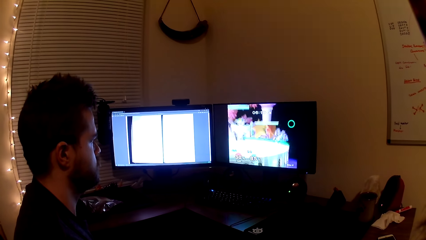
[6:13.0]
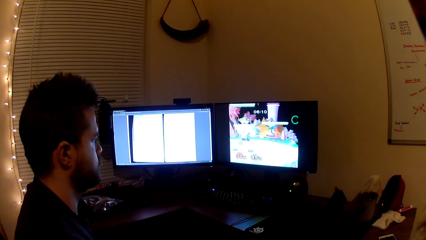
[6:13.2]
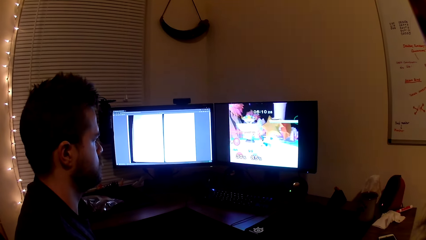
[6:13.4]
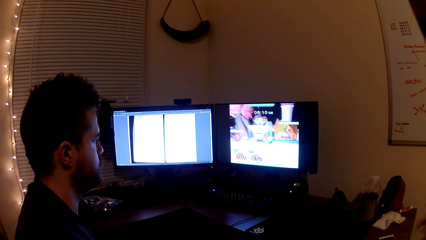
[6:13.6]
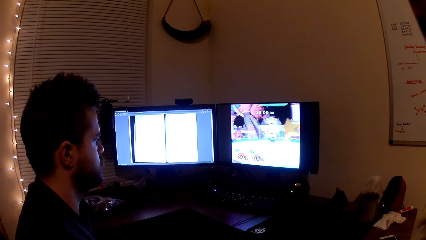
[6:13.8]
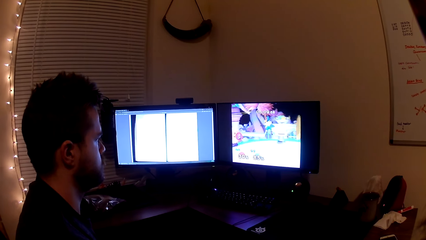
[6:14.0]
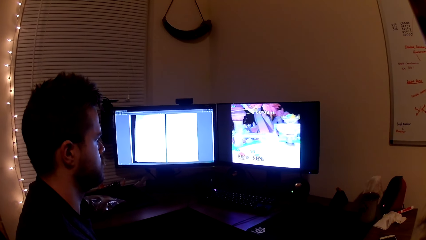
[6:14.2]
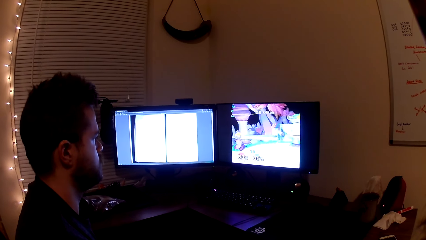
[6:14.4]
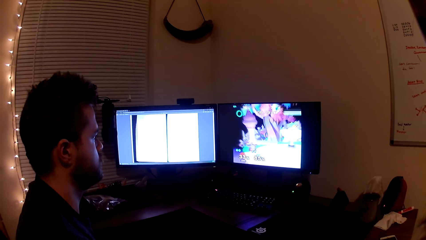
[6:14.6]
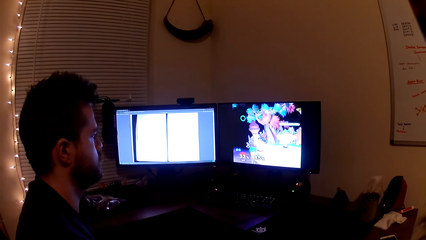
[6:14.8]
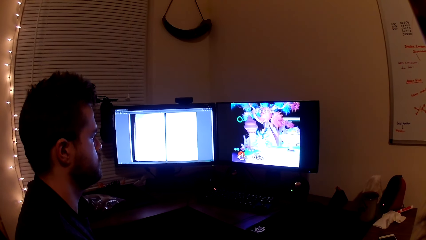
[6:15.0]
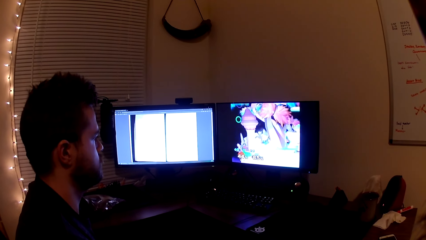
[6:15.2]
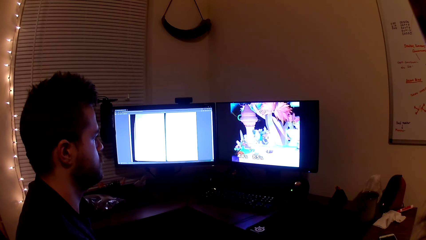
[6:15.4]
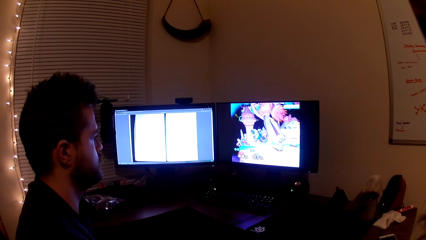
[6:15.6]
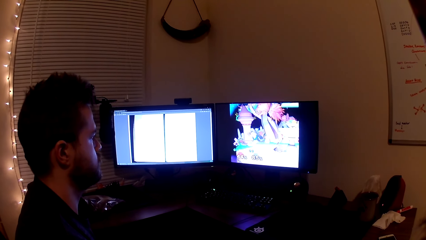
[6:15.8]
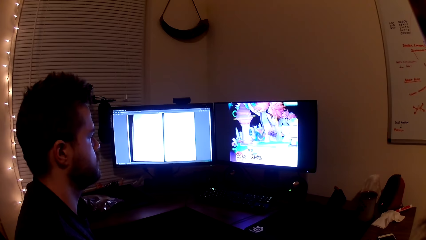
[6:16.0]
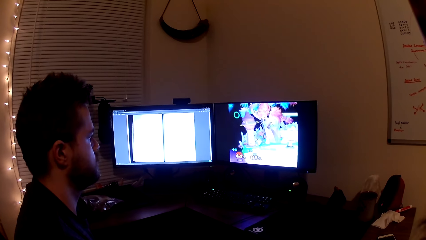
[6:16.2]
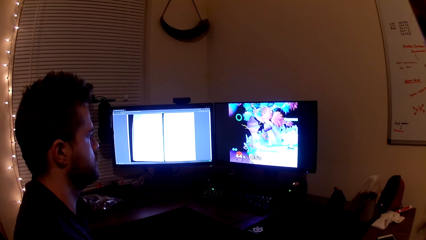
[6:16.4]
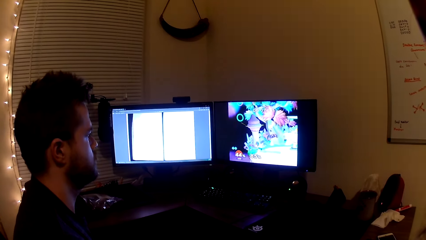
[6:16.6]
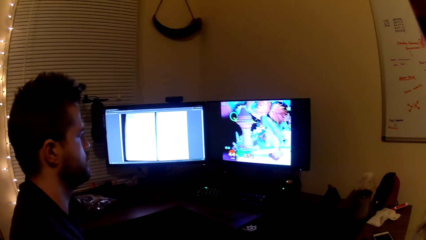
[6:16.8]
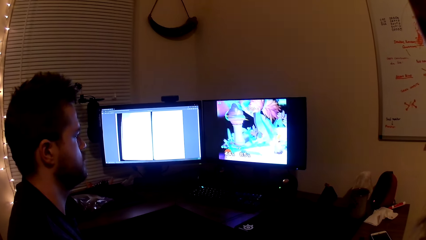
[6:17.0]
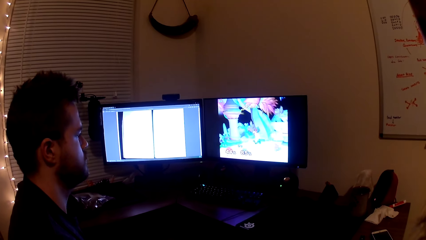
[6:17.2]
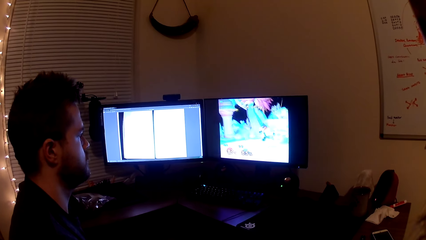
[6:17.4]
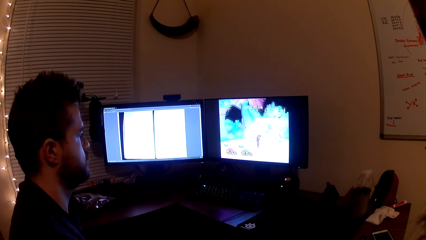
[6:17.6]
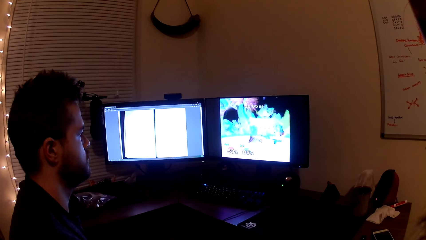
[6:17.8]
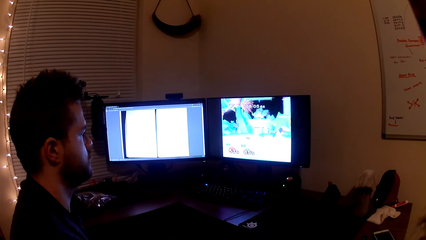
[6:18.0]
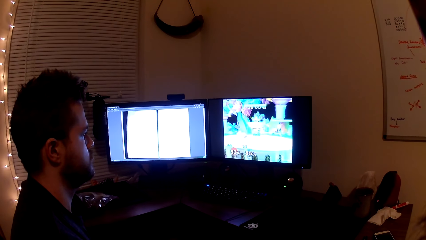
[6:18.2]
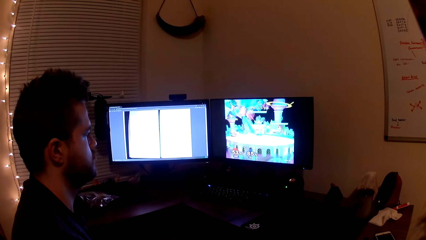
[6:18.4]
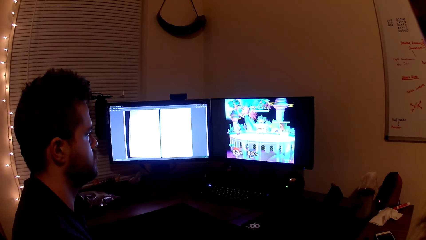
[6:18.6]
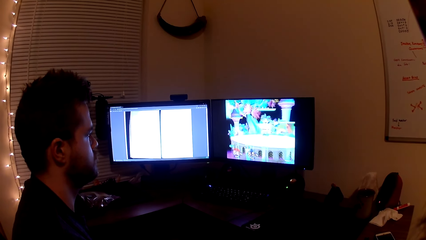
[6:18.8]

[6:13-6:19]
A man interacts with the camera wearer.

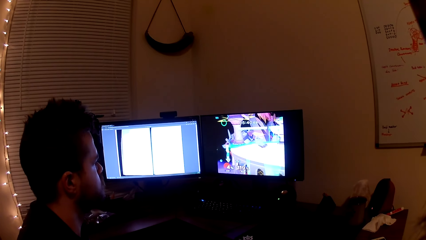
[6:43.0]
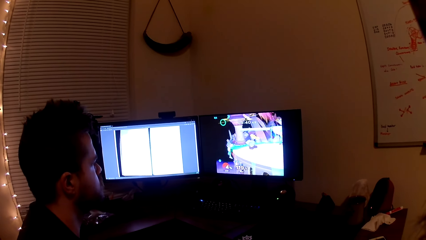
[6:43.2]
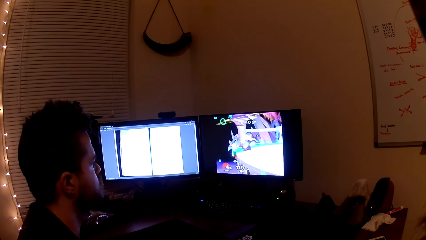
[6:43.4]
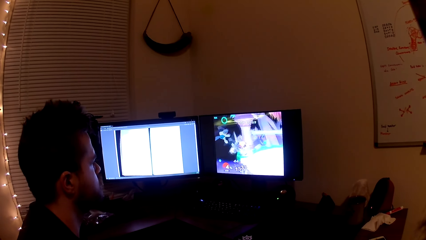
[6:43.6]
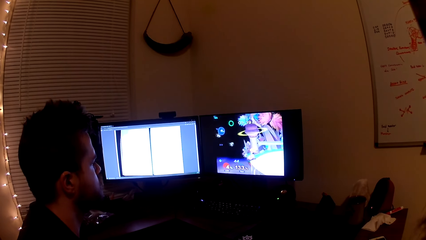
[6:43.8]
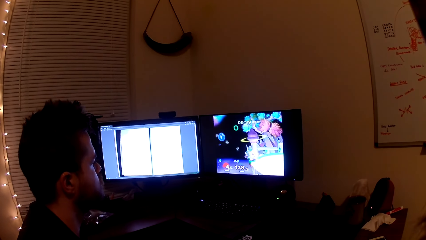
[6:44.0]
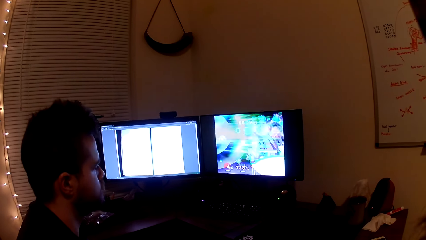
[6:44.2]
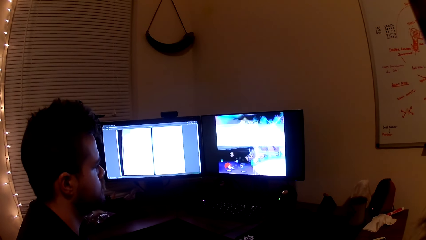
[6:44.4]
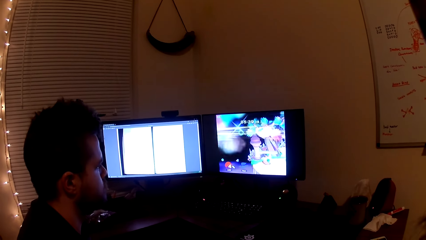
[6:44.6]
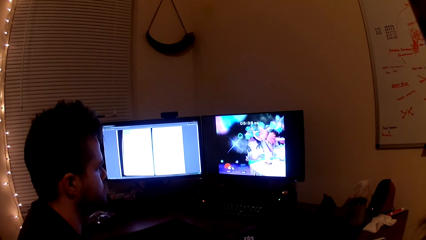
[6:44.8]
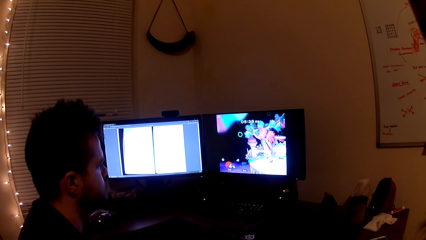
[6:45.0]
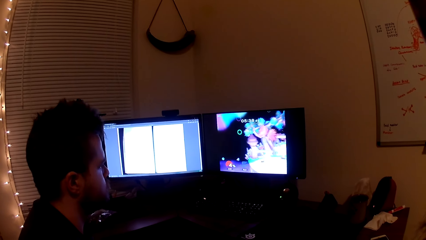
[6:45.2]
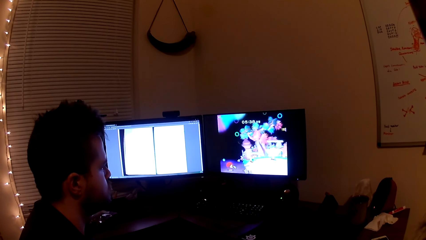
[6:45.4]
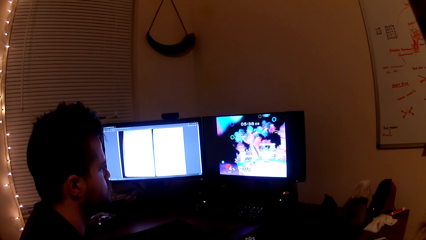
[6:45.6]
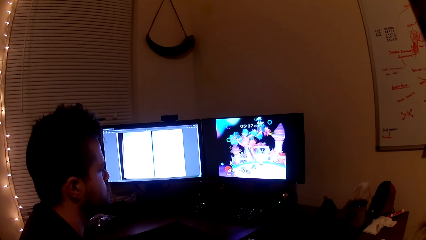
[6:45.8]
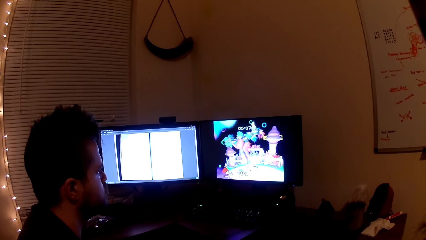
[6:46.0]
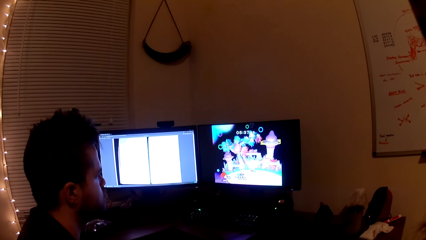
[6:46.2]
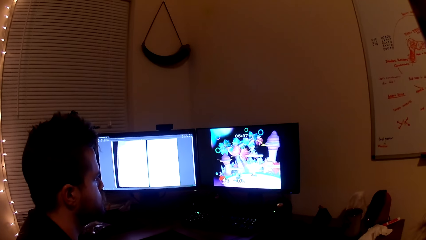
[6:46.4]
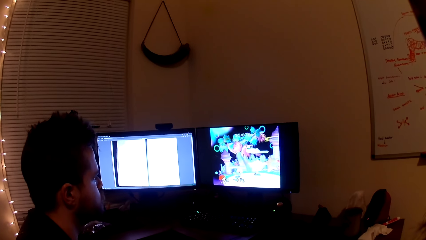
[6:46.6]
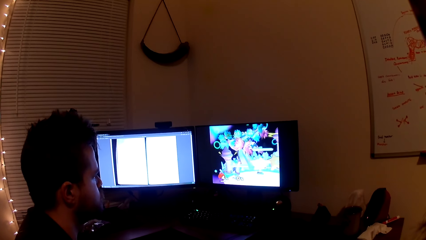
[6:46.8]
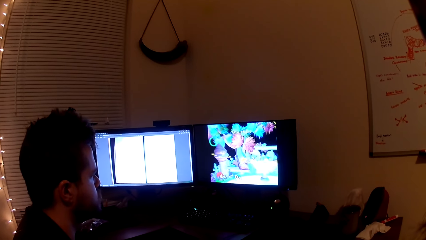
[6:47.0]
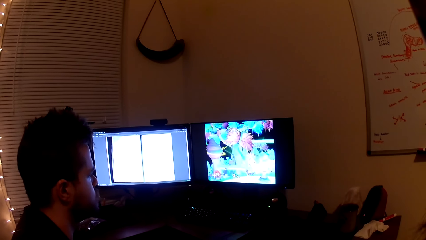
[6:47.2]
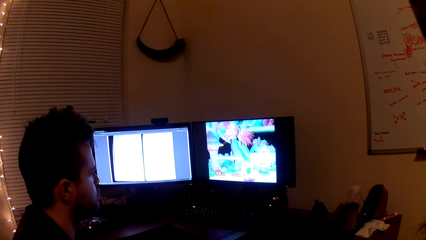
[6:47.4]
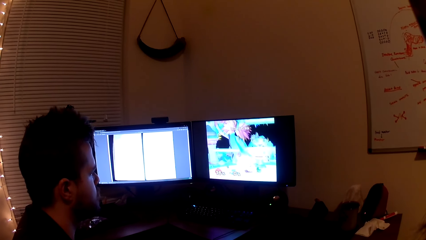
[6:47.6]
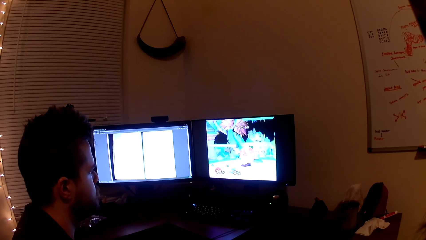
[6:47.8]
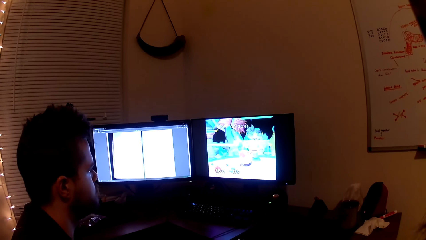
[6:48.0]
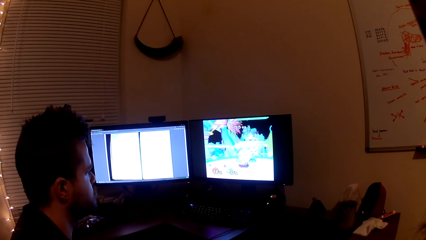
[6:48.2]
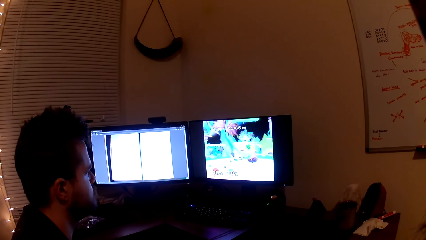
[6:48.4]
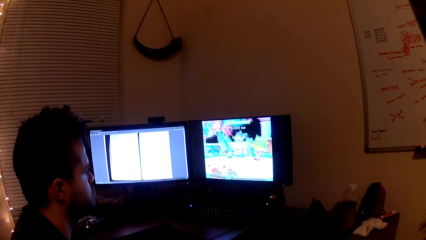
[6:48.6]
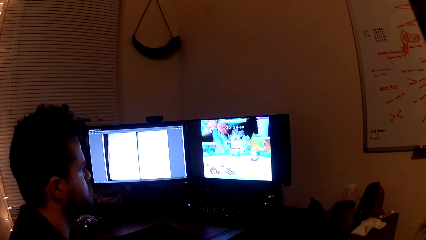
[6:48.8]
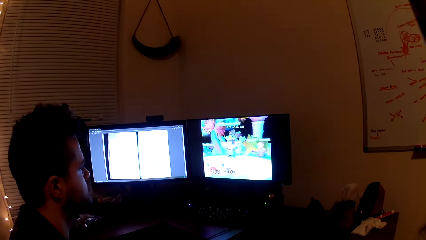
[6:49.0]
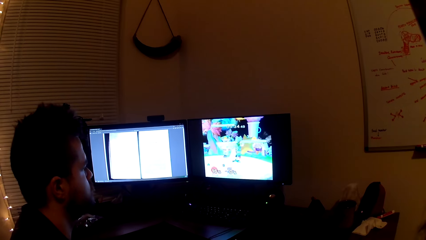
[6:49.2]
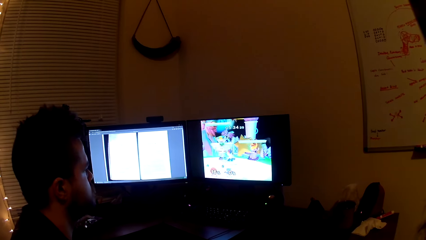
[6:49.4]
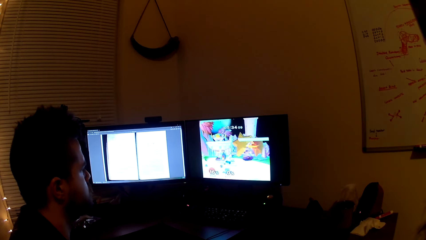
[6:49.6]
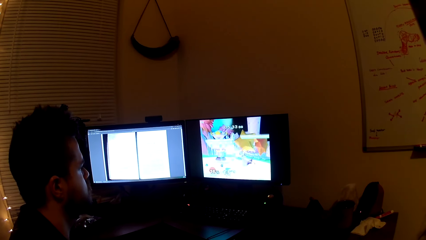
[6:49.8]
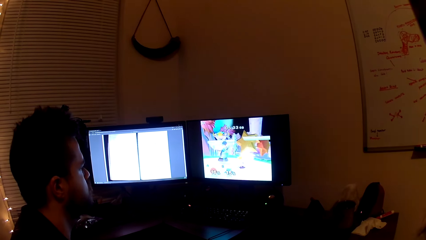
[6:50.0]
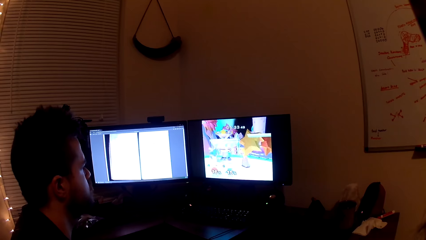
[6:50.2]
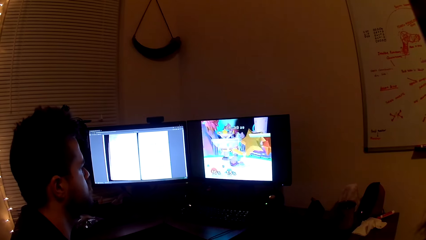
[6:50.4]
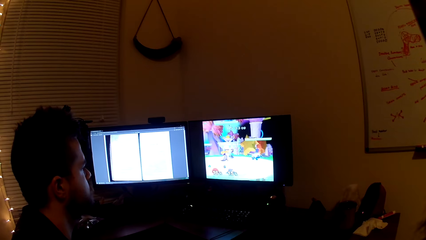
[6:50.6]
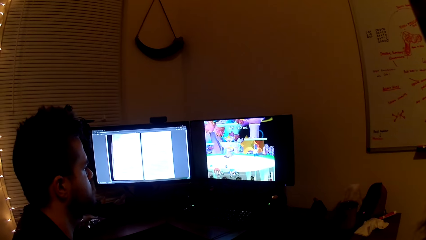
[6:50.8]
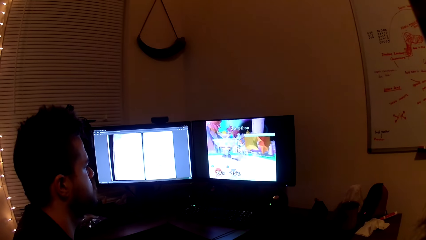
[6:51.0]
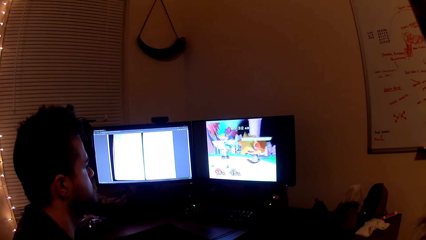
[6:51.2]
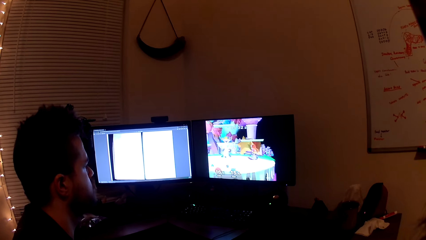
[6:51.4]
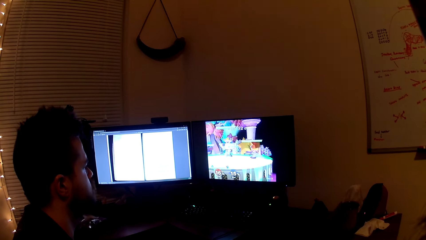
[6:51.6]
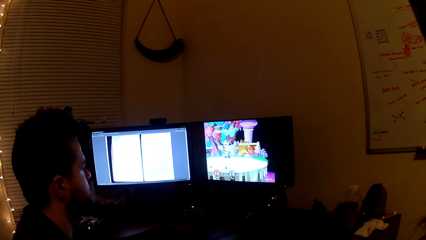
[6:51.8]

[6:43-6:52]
A man shakes his head. The man plays the video game.
